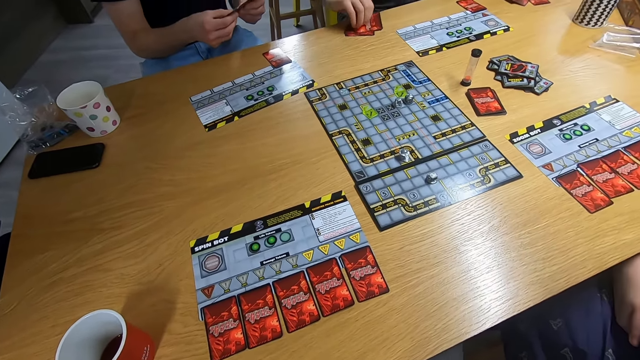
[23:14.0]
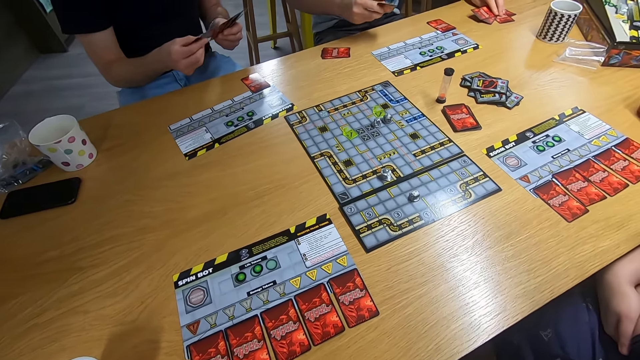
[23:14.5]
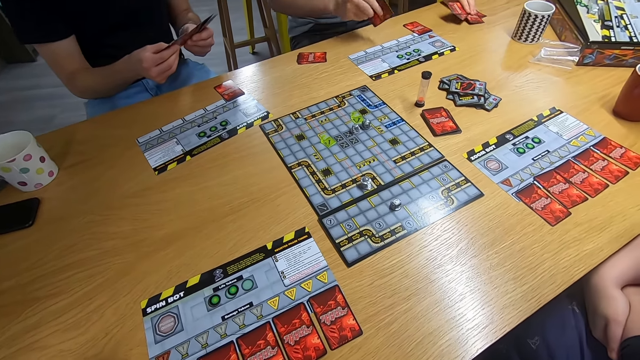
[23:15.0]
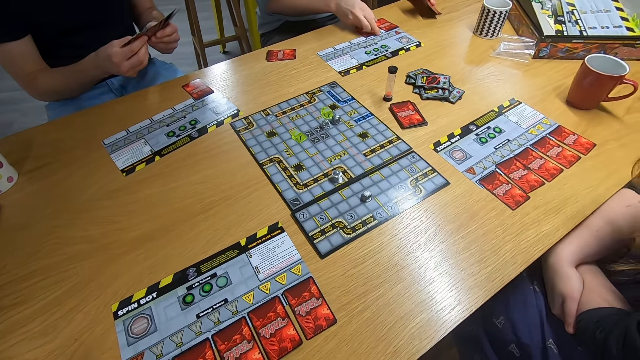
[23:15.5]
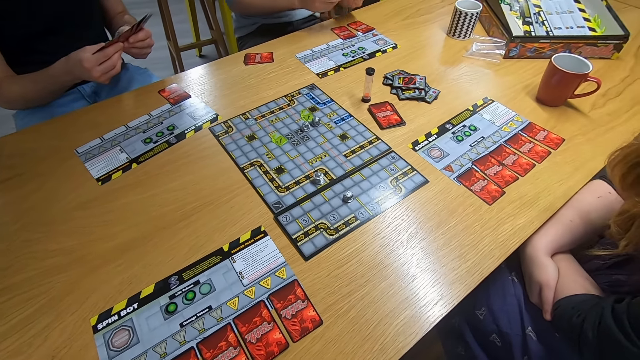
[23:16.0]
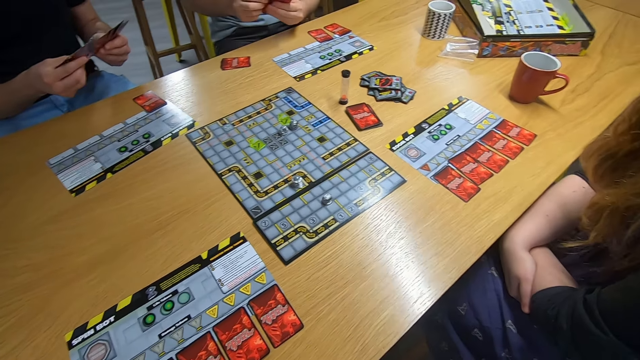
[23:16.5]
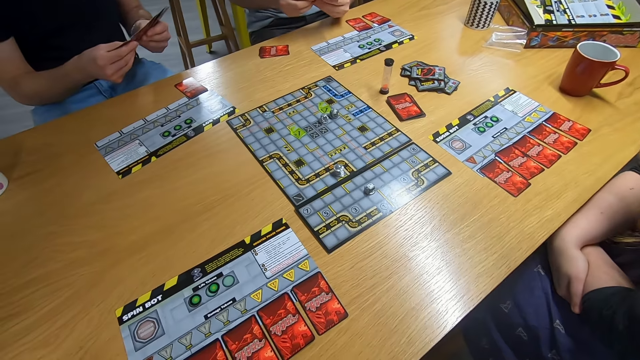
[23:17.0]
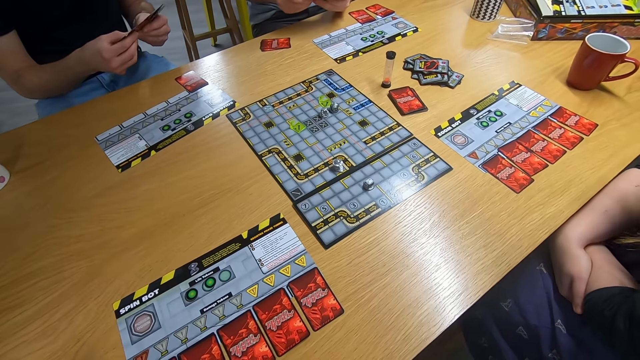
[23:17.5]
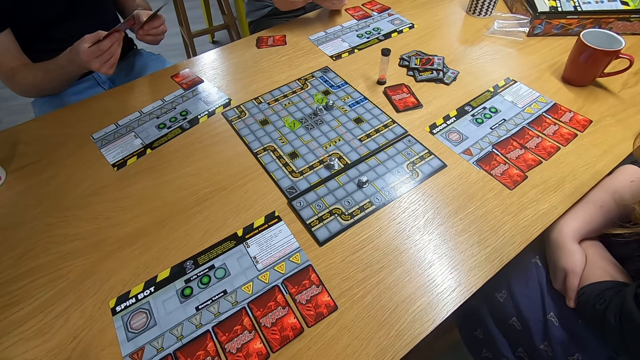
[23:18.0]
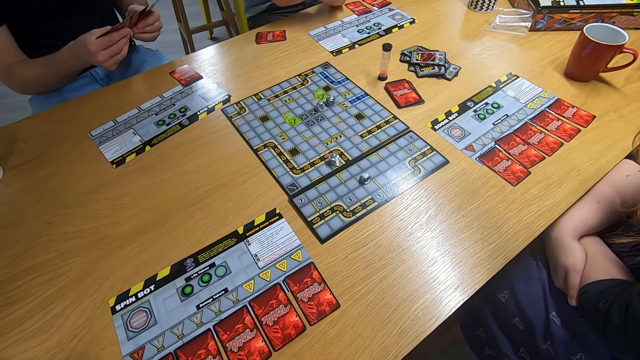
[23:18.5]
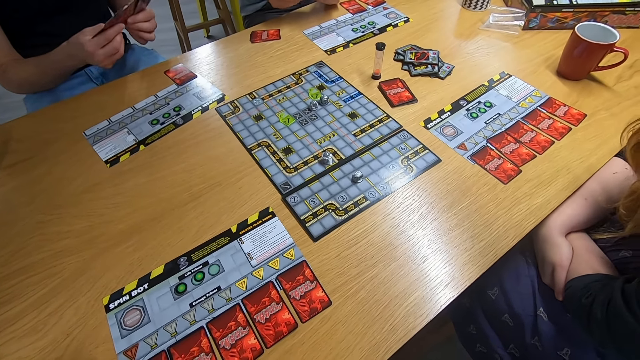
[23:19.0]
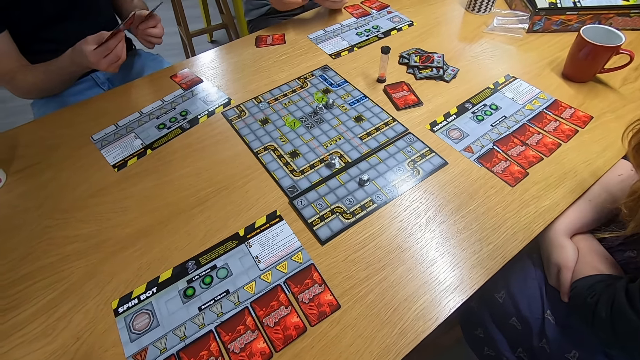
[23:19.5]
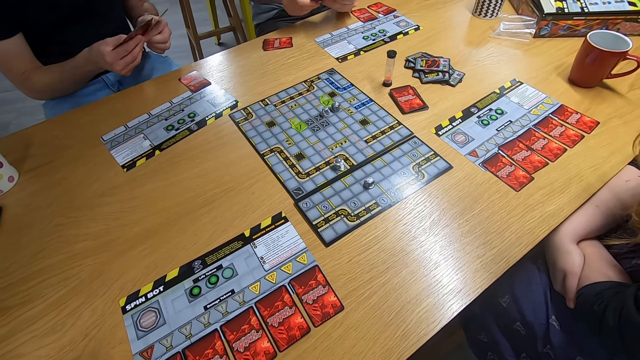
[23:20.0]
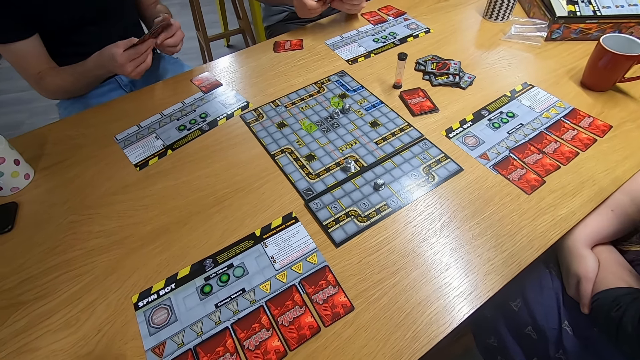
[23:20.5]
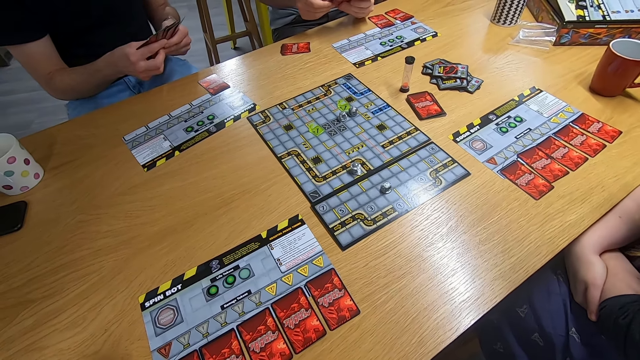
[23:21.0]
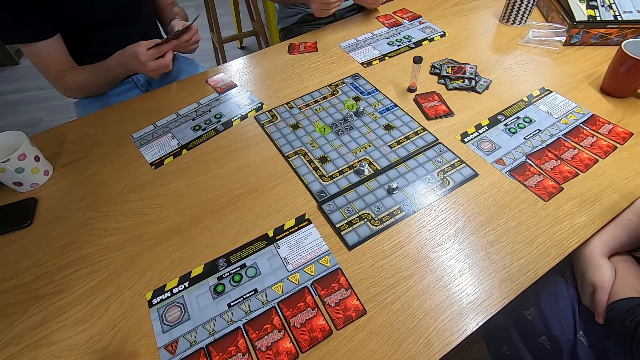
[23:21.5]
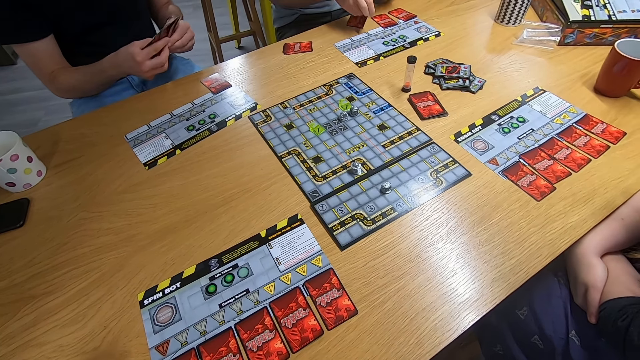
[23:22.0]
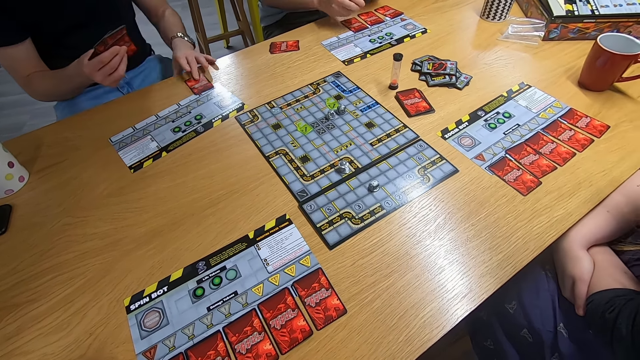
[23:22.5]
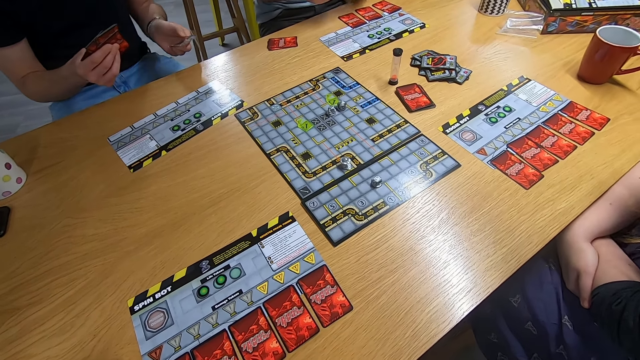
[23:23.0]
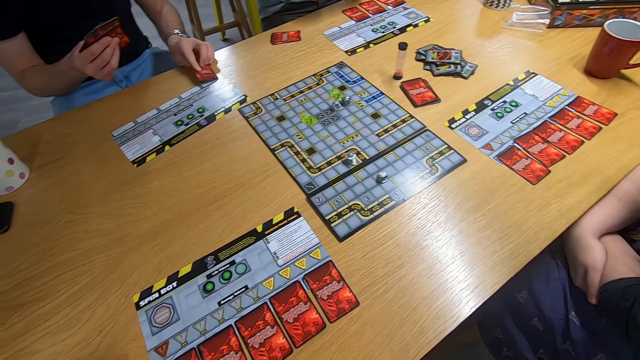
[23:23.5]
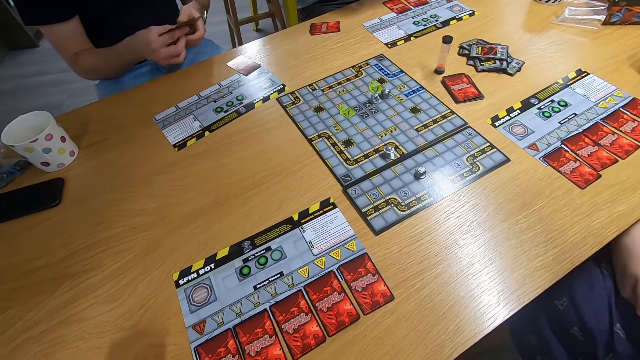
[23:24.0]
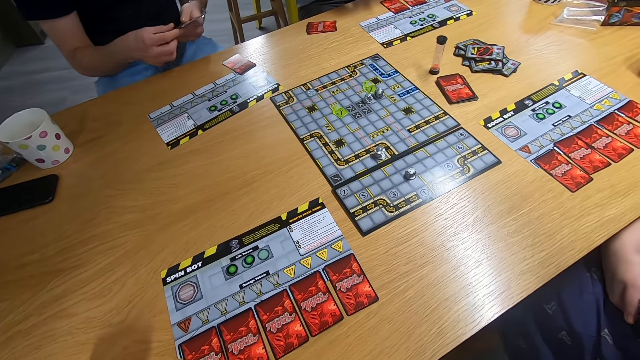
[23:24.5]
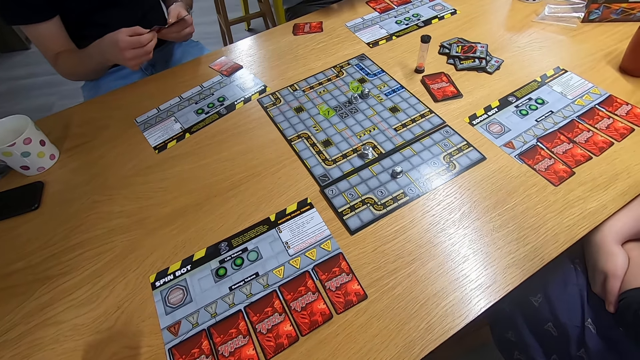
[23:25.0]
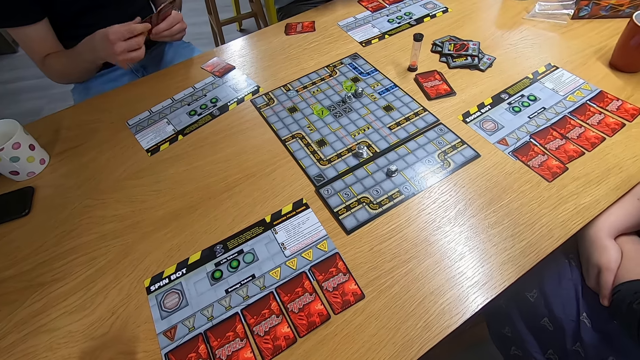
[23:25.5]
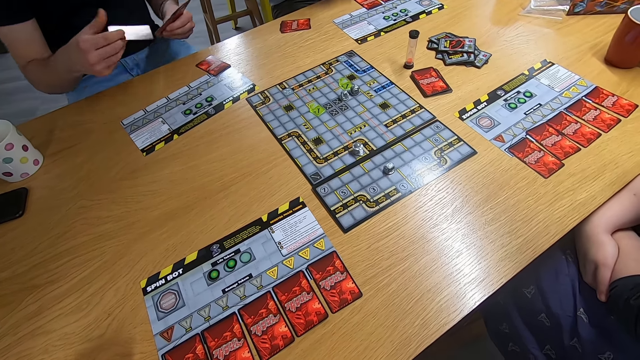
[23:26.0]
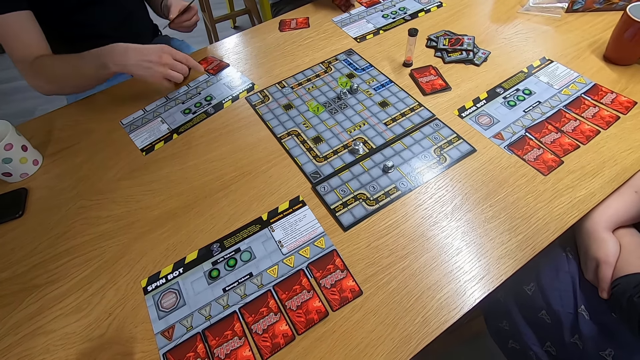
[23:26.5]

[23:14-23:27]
A man drops the cards on the desk, picks up the cards with the left hand and holds the cards with both hands. Another man spreads the cards on the hand. The first man drops the cards on the desk. The other man picks up the card with the left hand, drops the cards on the desk, moves the cards to the left hand and spreads the cards on the hand.

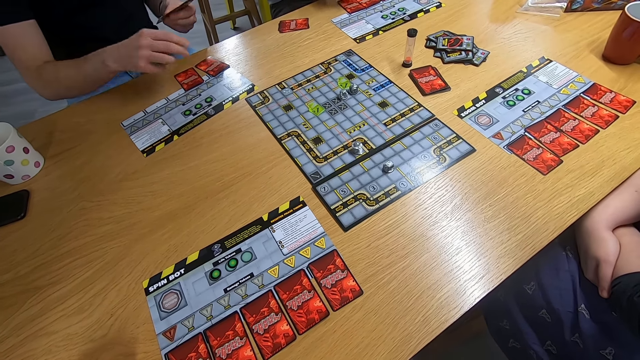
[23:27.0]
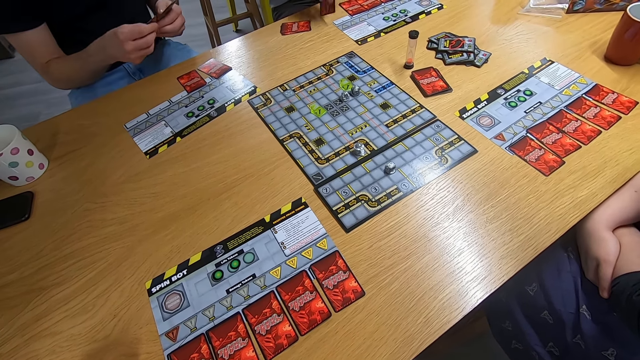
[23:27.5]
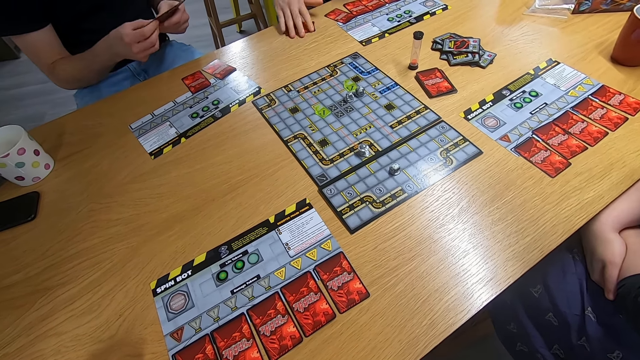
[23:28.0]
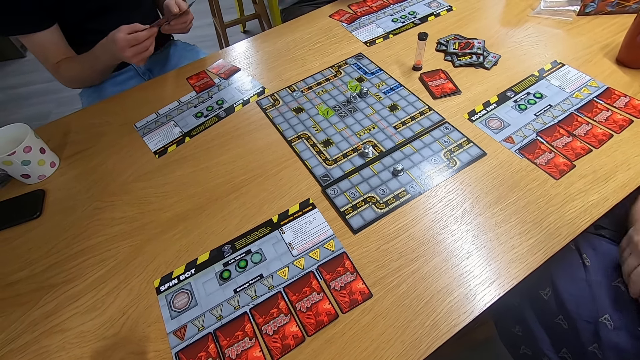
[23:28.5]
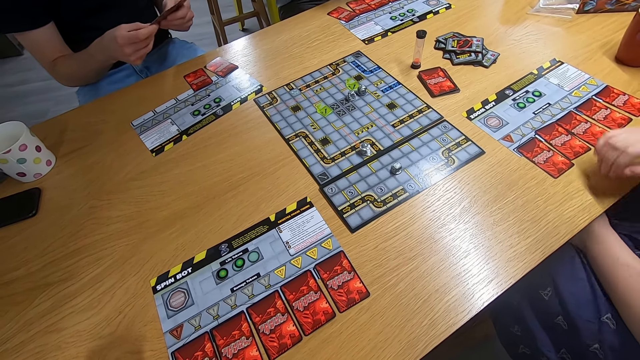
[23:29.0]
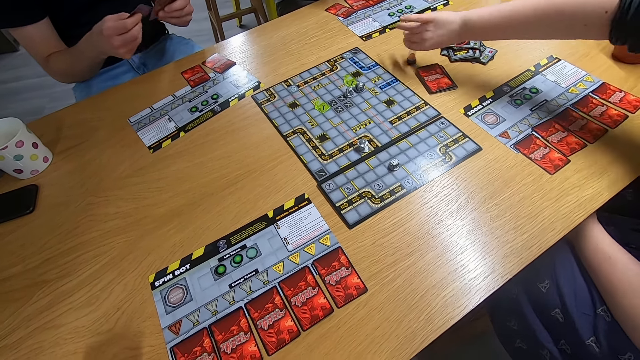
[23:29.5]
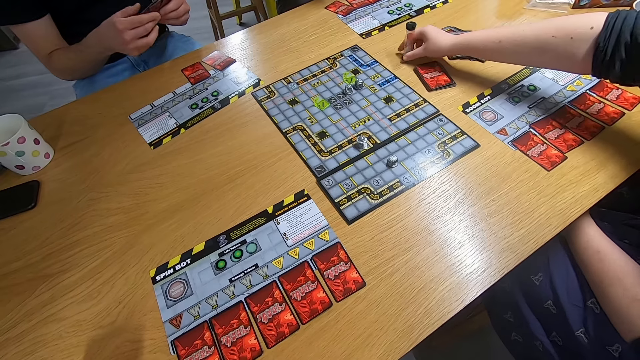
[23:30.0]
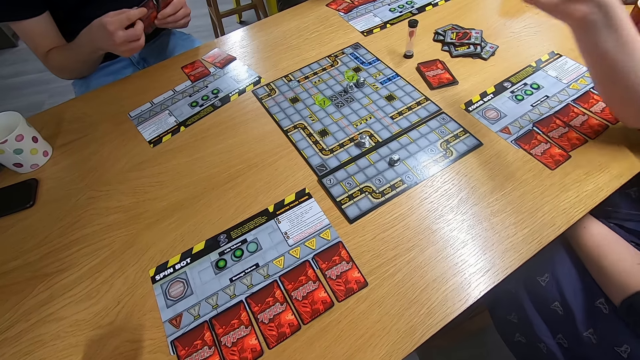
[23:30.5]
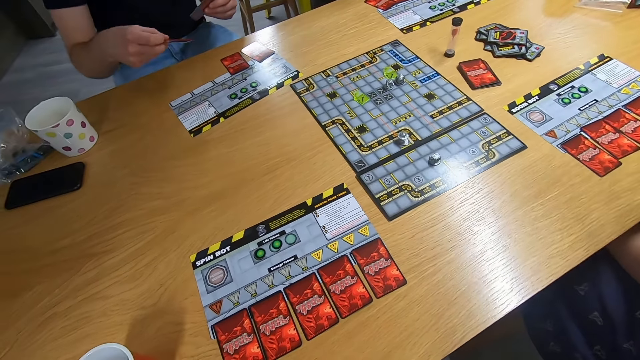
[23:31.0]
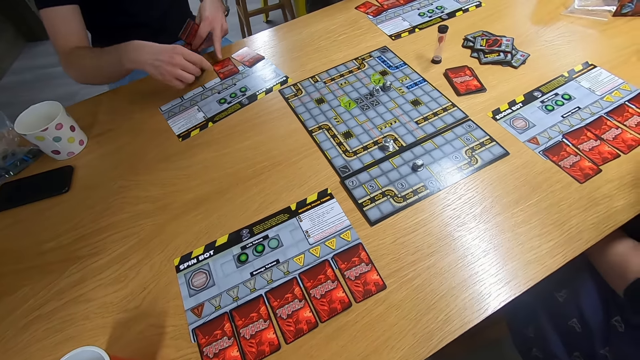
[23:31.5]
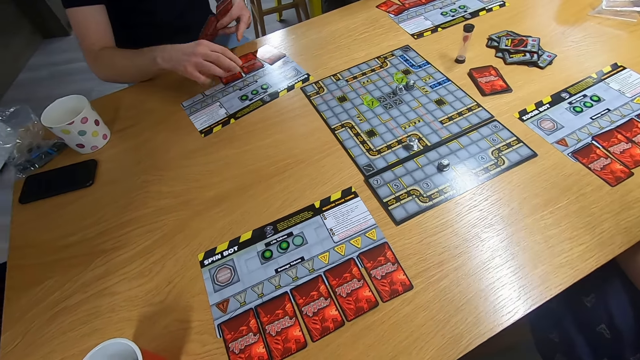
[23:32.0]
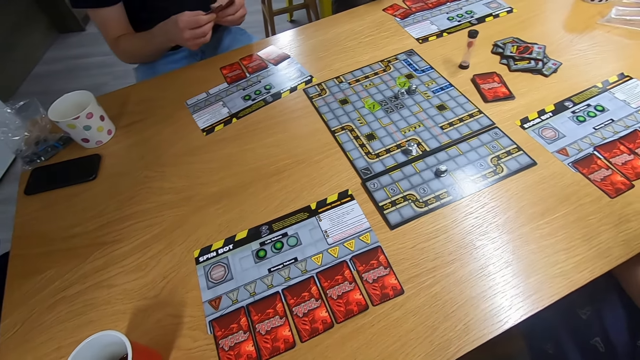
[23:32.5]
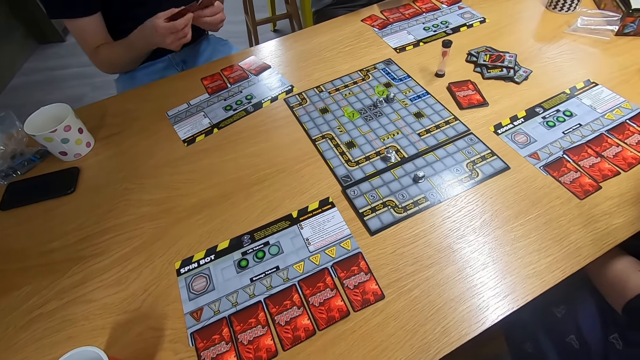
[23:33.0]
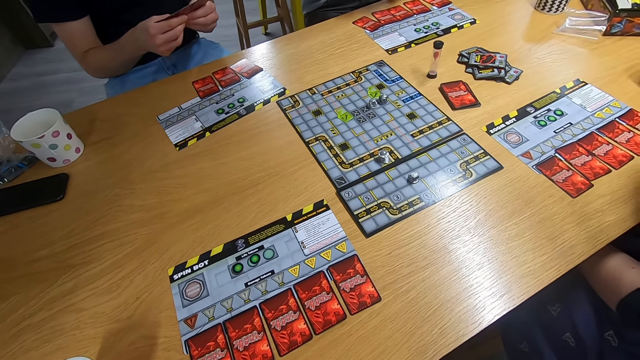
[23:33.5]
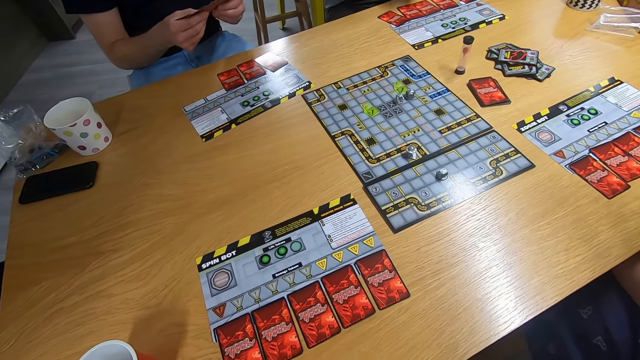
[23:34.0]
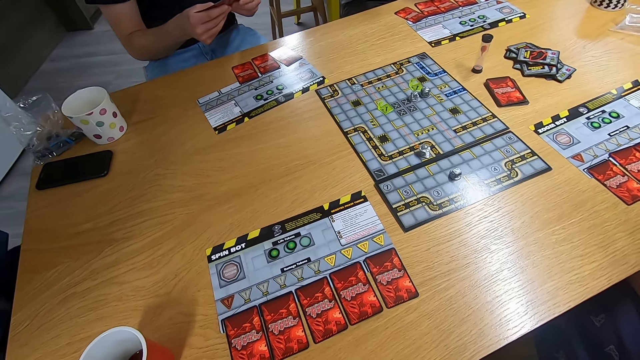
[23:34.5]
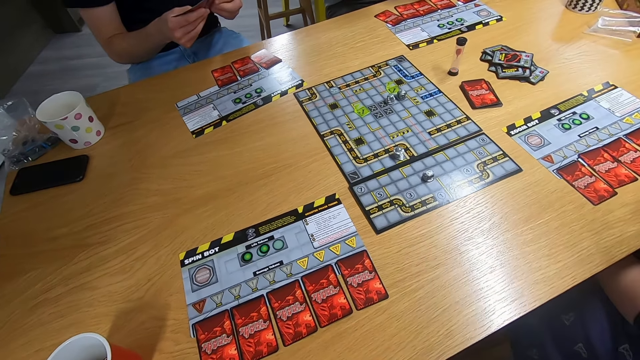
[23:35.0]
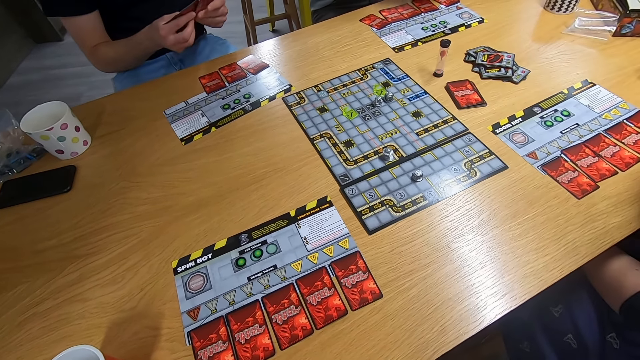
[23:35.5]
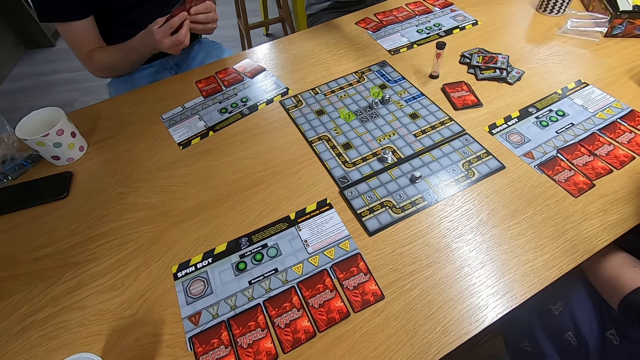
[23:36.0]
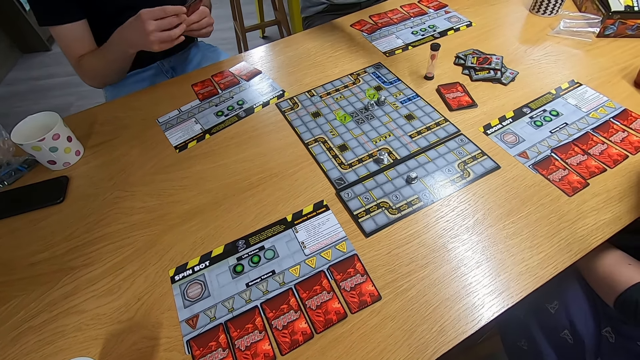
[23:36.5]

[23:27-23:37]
A man drops the cards on the desk. Another man holds the card with the right hand. The first man picks up a card with the right hand. A lady turns something with the right hand. The other man drops the card on the desk, pulls the card with the left hand and spreads the card on the hands. The camera wearer stares at the cards.
